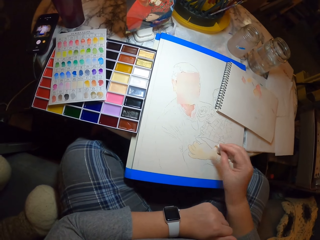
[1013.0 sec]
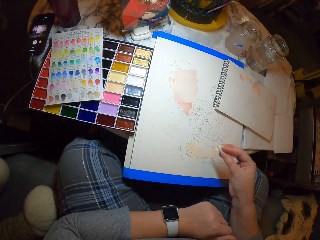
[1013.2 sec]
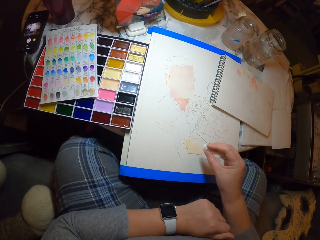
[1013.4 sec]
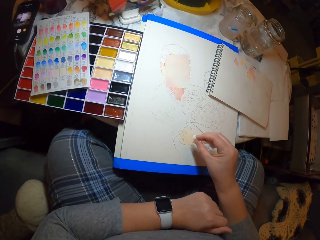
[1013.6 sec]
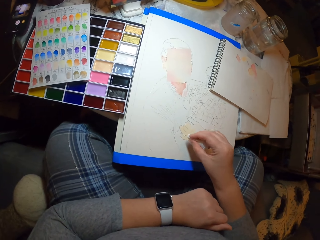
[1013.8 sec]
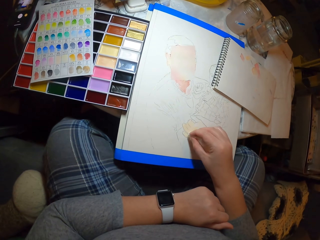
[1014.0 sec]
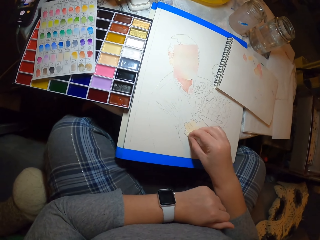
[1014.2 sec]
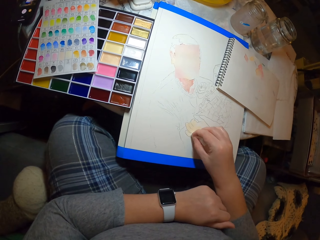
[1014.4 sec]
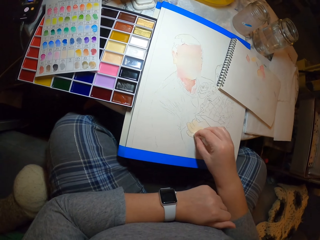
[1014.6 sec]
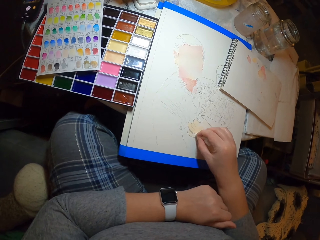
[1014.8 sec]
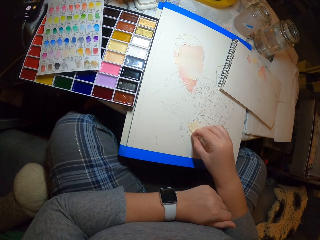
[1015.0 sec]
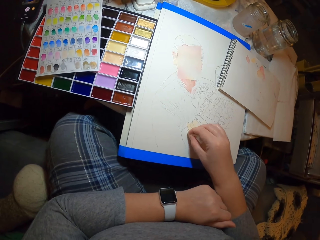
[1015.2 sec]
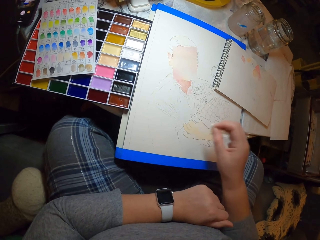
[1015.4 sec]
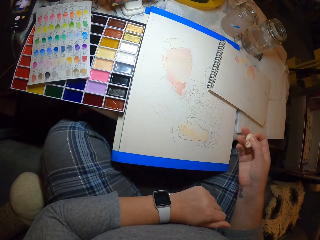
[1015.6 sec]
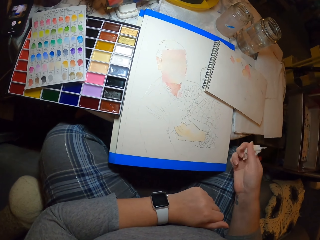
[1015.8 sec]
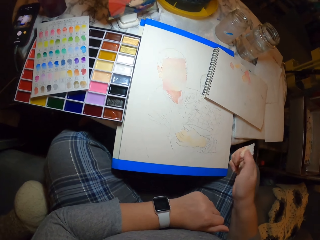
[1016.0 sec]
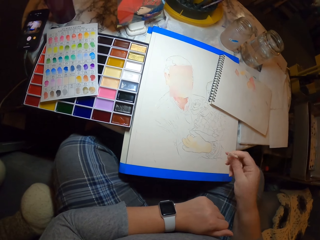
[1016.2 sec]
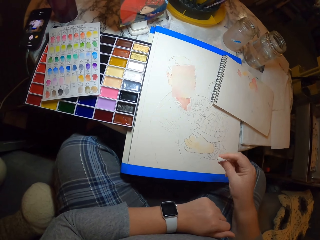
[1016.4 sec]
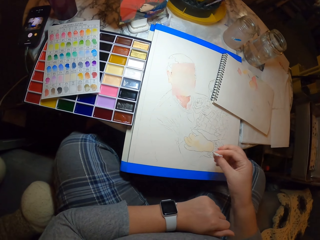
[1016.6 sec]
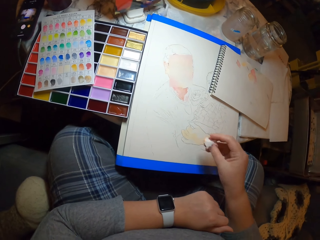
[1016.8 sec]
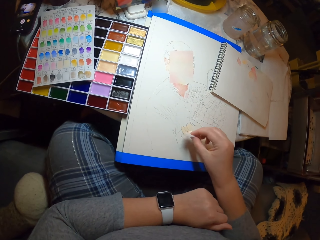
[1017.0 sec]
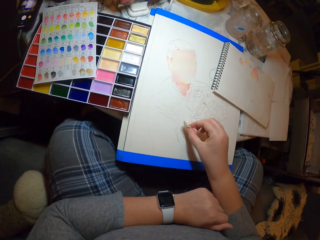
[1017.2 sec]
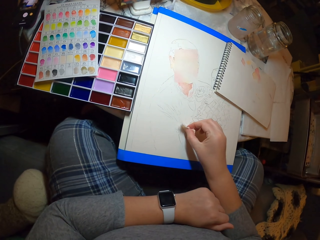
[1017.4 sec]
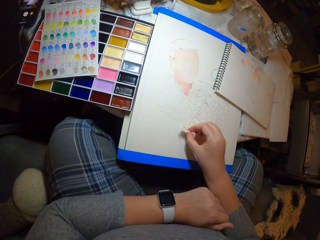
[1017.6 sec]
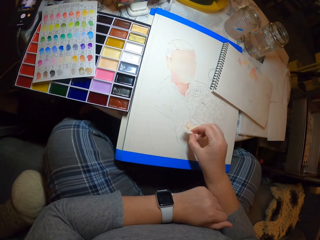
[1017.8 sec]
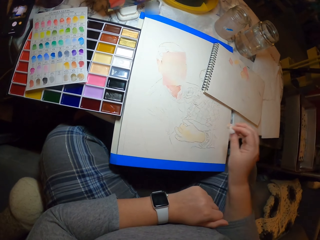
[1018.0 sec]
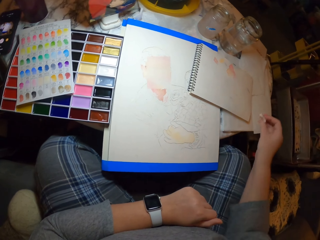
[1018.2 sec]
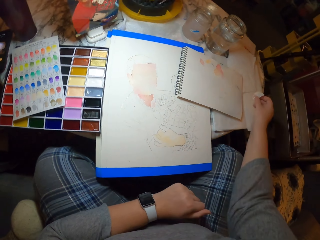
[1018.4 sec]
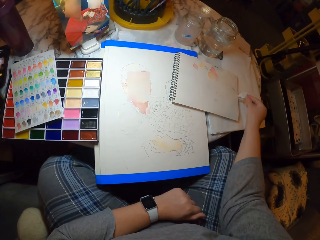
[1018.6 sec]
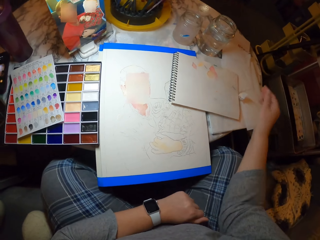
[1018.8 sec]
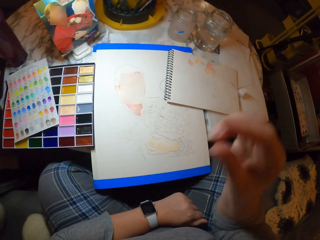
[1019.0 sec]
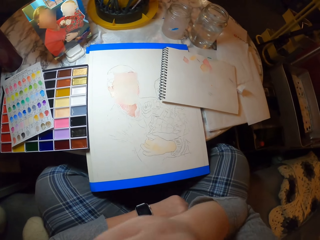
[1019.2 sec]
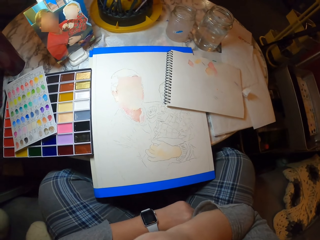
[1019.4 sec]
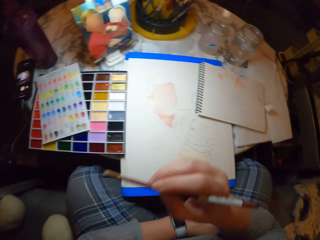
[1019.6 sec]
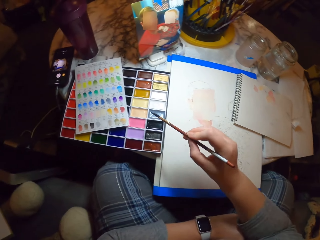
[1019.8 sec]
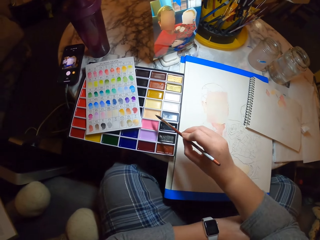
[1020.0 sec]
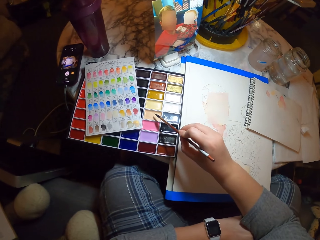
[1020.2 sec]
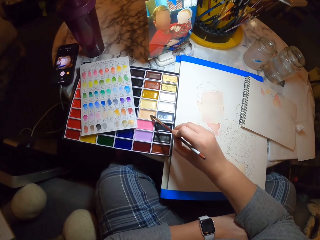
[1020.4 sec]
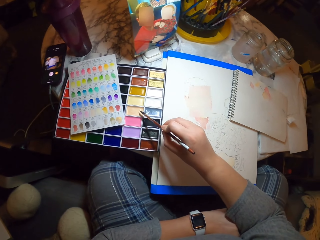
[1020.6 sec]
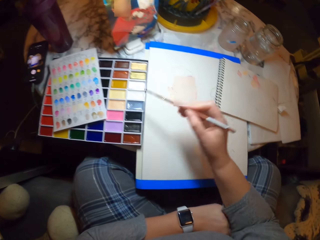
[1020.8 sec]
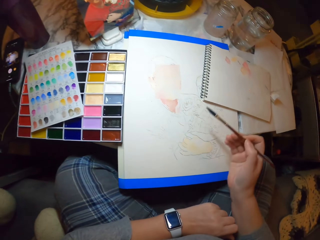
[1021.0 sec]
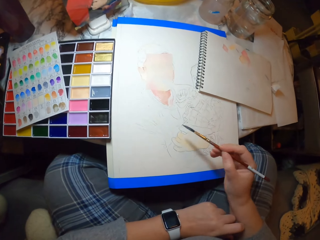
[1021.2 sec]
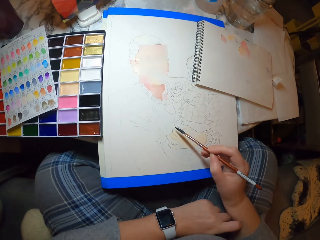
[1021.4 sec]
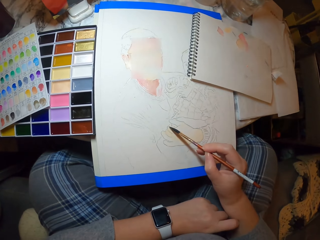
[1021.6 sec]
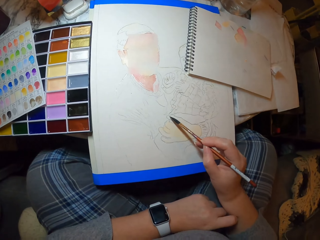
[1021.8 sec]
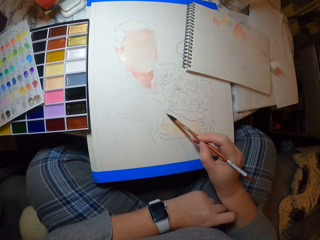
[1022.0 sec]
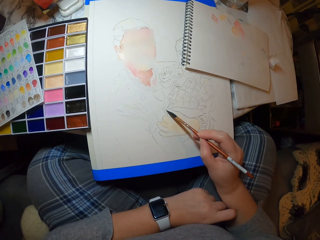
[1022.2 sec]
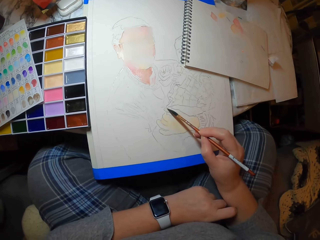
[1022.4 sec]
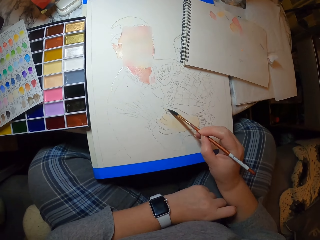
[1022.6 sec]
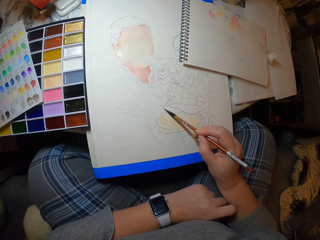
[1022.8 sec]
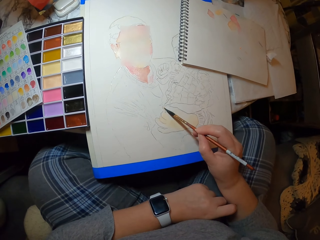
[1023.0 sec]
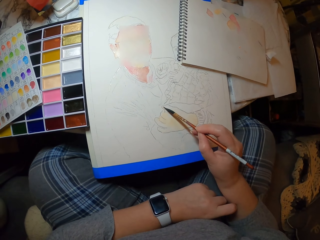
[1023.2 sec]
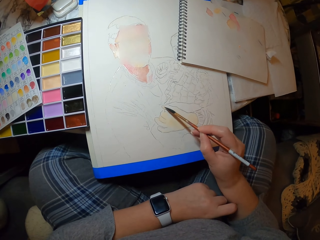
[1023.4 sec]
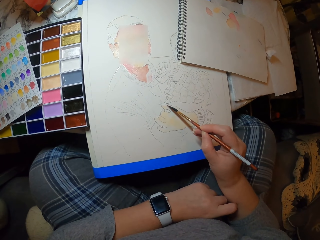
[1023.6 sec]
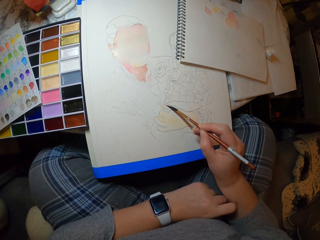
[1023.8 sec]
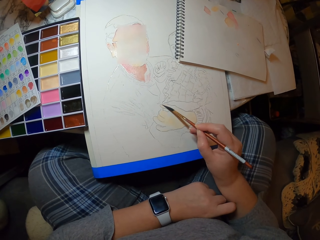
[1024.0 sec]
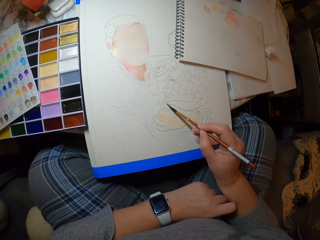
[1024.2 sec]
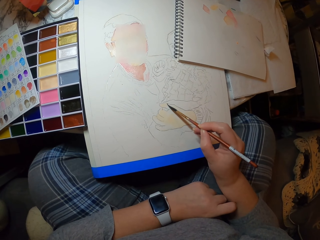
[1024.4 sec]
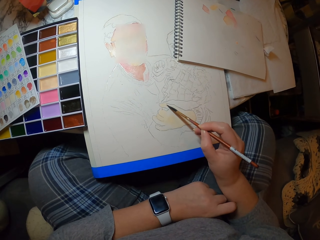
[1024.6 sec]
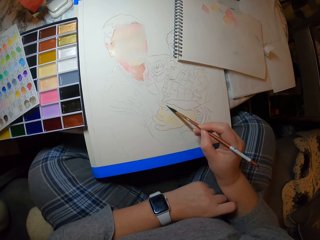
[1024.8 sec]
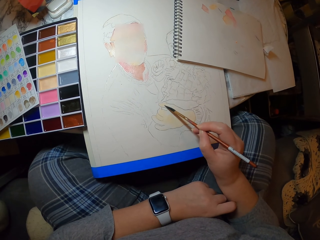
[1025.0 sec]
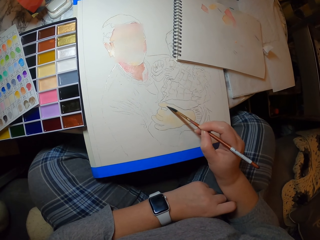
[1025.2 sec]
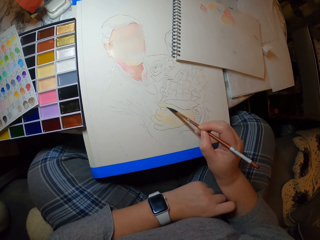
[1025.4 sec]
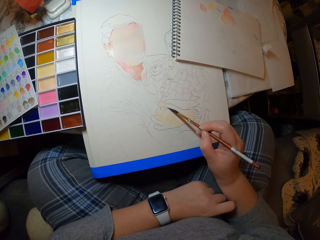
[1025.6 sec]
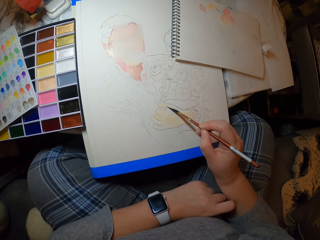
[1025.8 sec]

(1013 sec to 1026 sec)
The camera wearer moves the paper in the hand. They rub the piece of paper on the drawing. They put the piece of paper on the book. They take a brush. They take the paint in the palette with the paint brush. They paint on the picture with the paint brush.

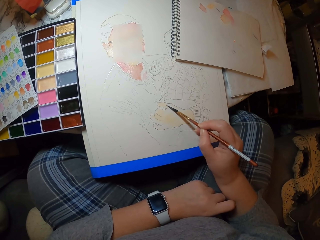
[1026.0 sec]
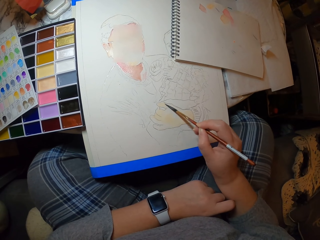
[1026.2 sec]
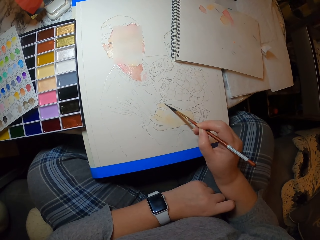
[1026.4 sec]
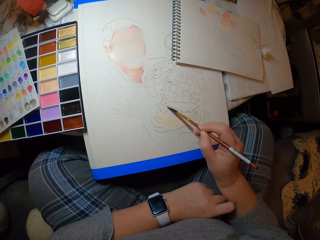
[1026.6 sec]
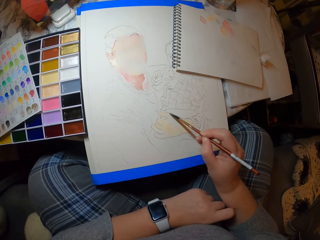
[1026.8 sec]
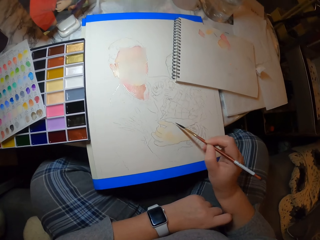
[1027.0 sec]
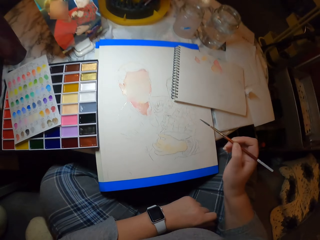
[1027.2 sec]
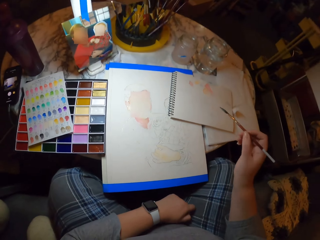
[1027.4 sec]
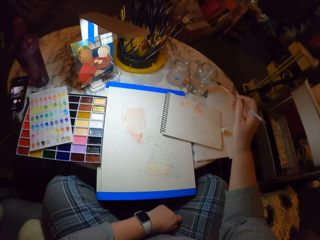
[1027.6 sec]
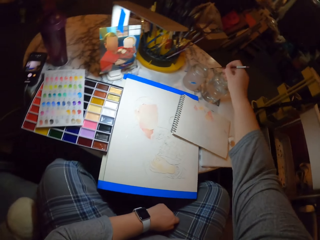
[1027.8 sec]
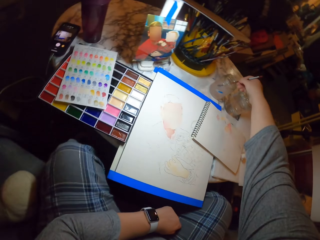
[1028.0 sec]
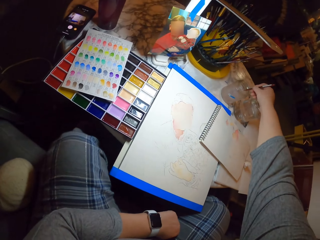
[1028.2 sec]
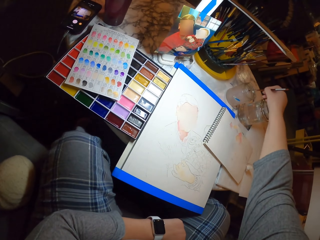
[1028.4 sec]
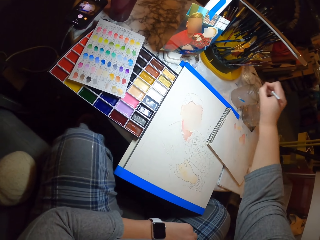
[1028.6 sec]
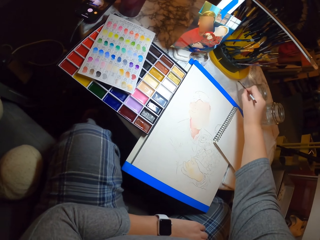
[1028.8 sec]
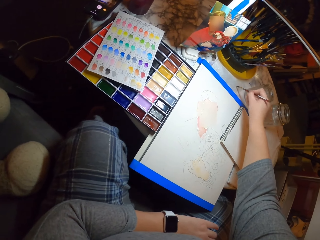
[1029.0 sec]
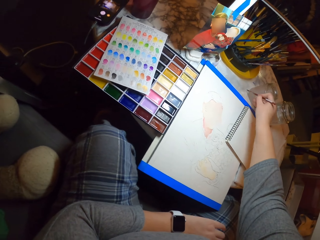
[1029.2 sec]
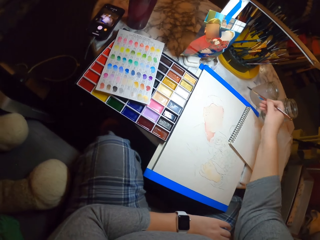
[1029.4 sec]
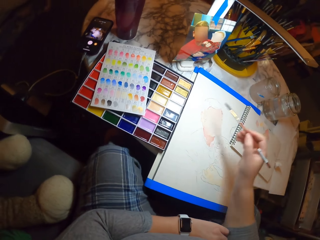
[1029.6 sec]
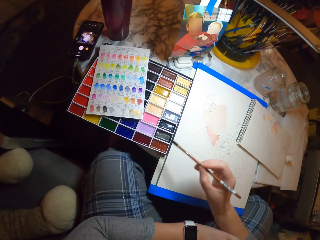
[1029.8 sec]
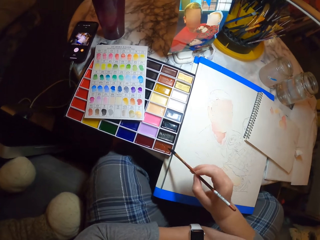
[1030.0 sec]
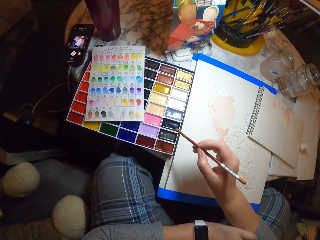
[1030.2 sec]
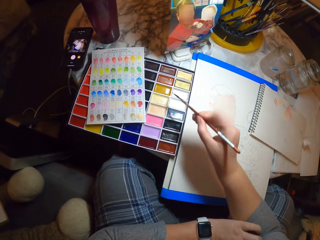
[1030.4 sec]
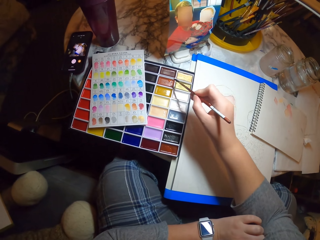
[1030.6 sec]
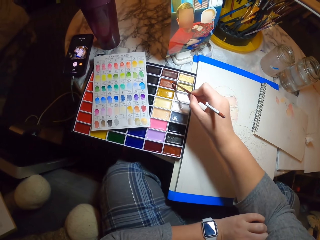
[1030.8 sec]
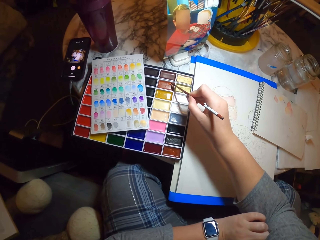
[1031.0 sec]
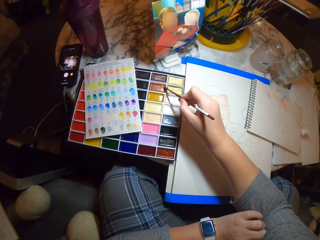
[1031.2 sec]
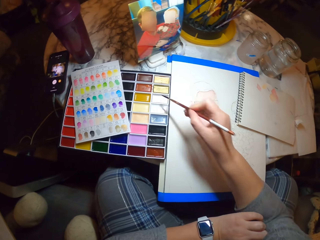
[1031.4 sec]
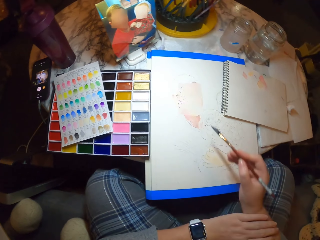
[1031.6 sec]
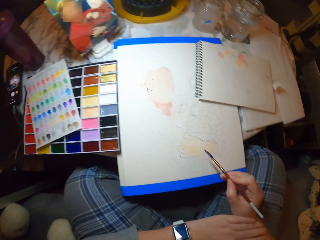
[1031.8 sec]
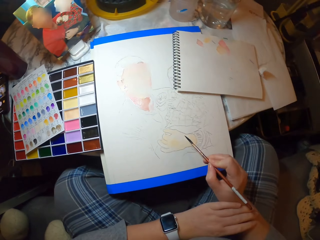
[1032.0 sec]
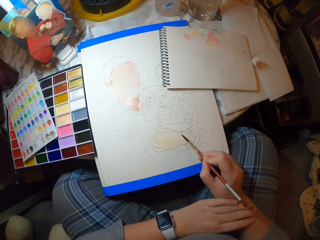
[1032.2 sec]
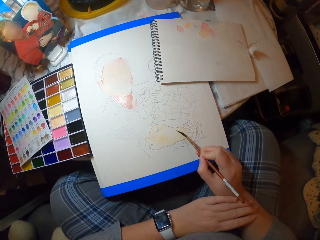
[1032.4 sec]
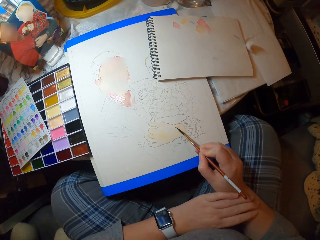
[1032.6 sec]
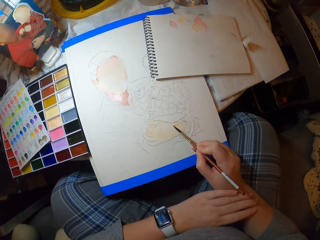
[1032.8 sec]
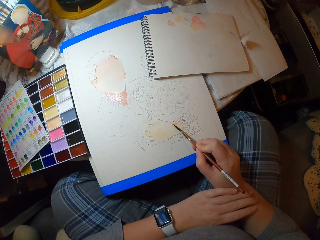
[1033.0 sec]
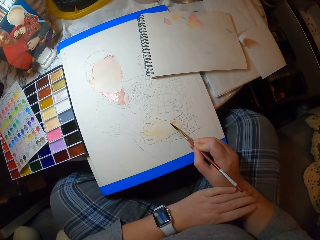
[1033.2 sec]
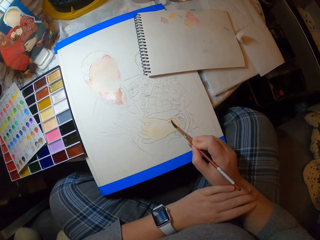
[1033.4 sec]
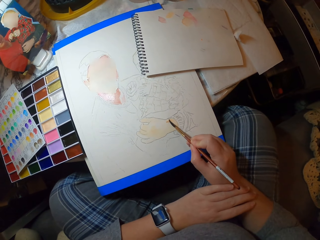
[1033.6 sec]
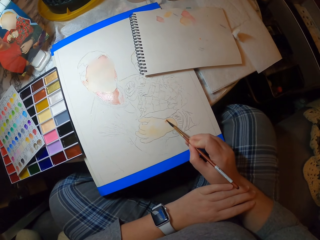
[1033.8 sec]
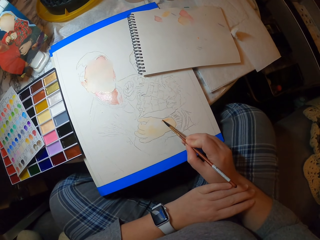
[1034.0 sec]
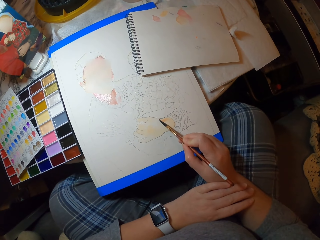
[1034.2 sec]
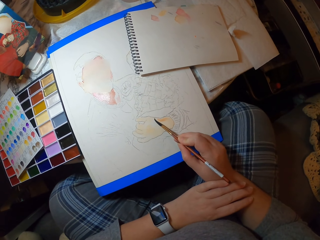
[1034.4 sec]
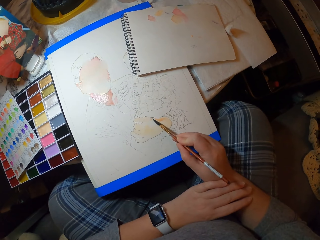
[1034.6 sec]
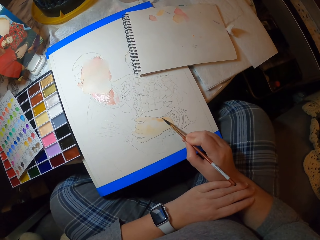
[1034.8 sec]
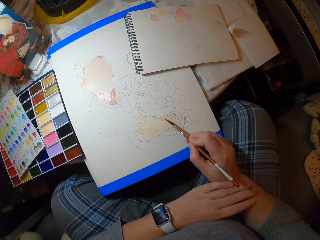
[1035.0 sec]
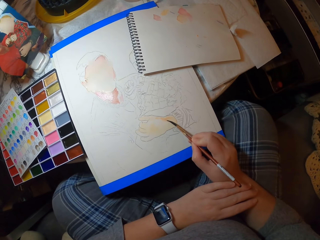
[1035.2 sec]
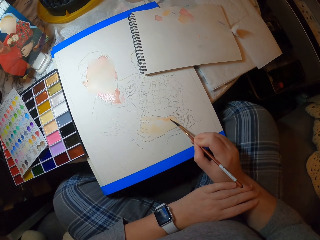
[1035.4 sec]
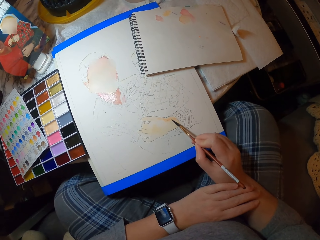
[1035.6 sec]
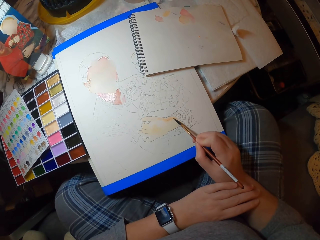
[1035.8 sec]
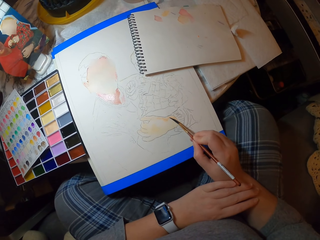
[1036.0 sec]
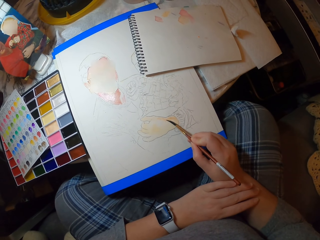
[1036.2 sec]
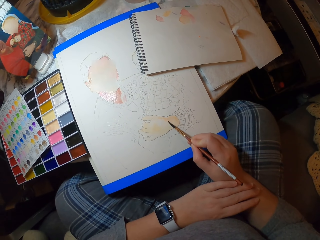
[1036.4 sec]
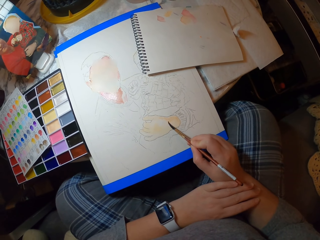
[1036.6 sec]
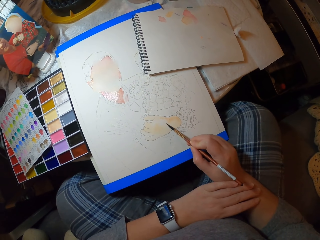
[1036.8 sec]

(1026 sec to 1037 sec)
The camera wearer dips the brush in the jar. They rub the brush on the paper. They dry the paint brush on the paper. They take the paint in the palette with the paint brush. They paint on the picture with the paint brush.
